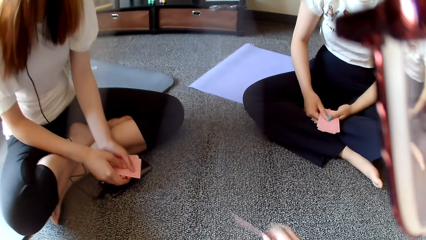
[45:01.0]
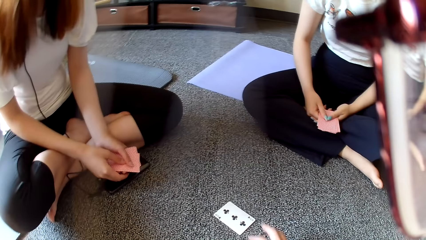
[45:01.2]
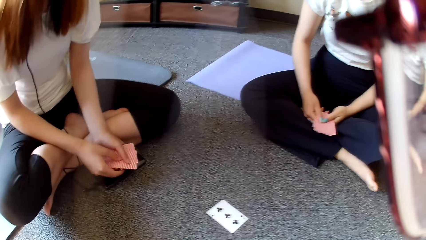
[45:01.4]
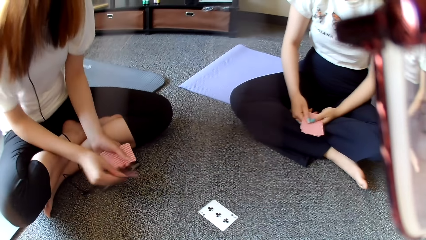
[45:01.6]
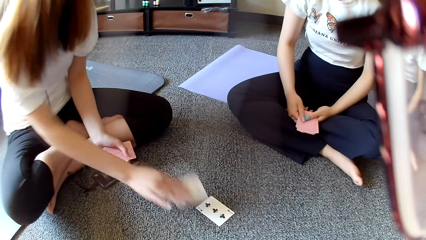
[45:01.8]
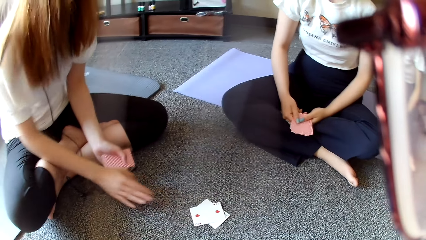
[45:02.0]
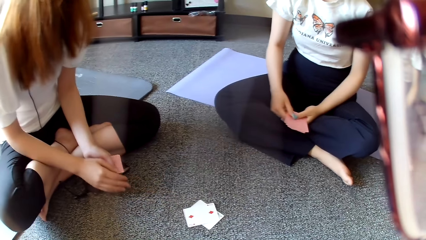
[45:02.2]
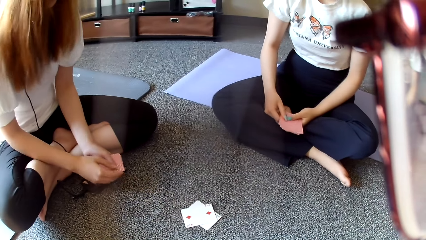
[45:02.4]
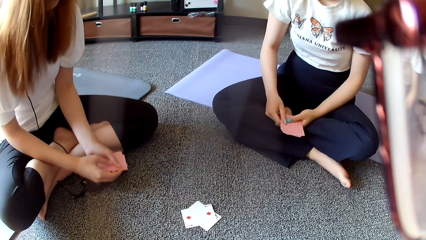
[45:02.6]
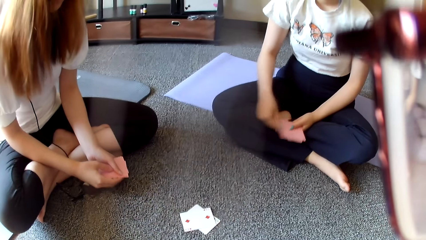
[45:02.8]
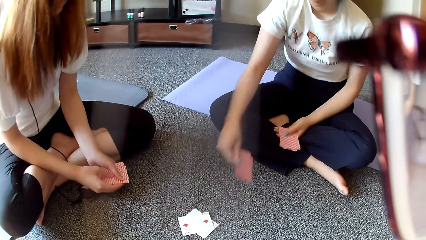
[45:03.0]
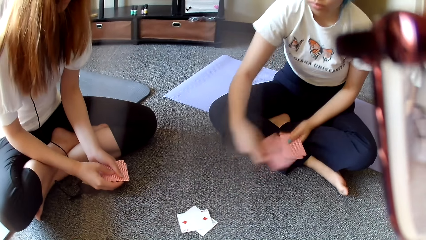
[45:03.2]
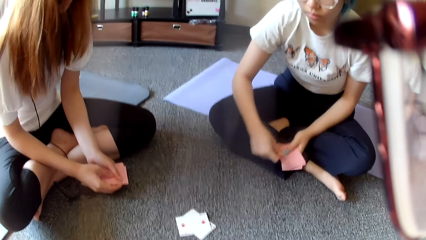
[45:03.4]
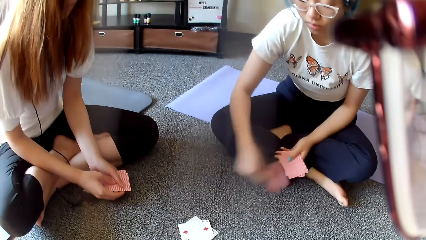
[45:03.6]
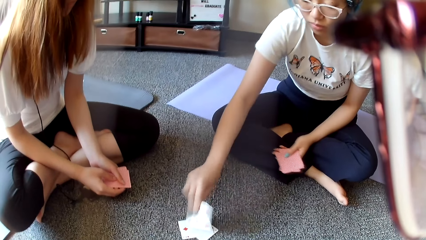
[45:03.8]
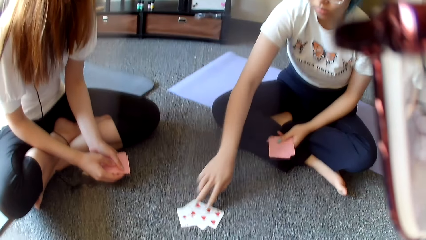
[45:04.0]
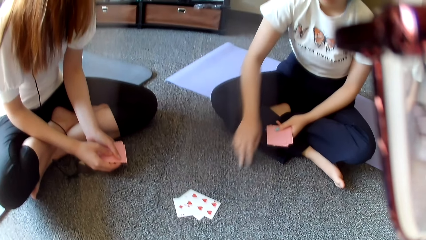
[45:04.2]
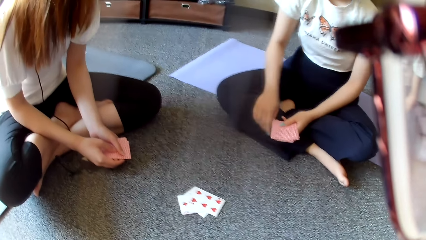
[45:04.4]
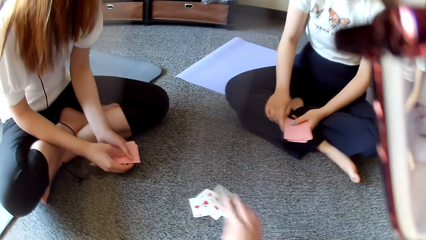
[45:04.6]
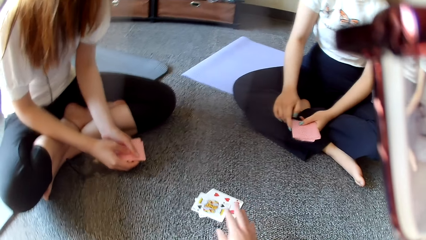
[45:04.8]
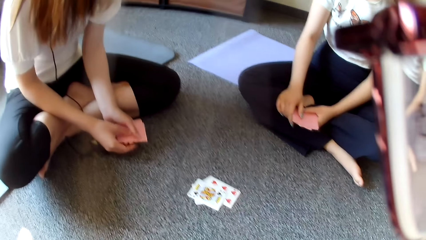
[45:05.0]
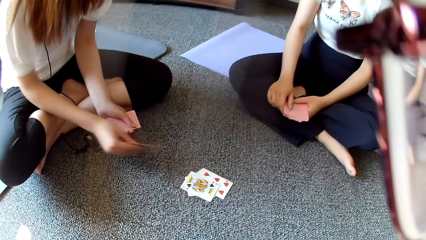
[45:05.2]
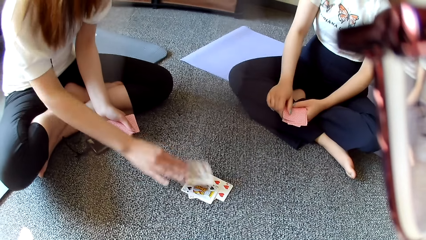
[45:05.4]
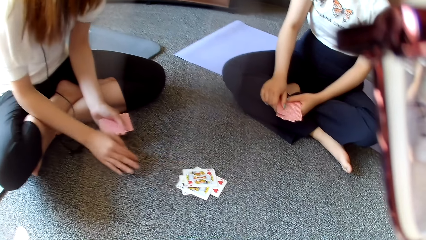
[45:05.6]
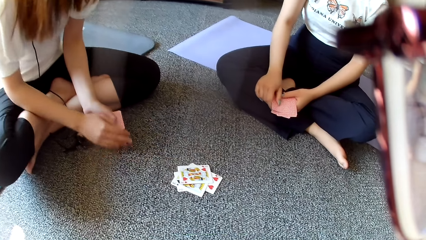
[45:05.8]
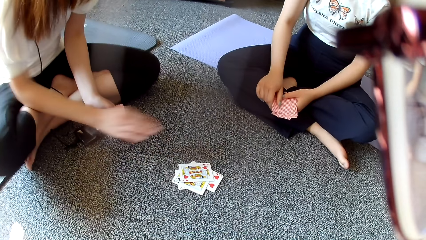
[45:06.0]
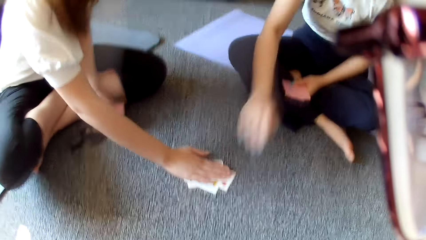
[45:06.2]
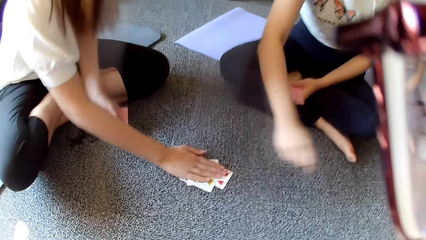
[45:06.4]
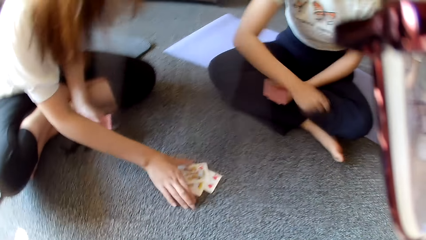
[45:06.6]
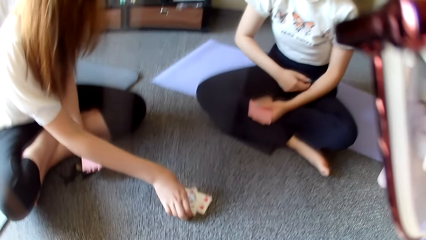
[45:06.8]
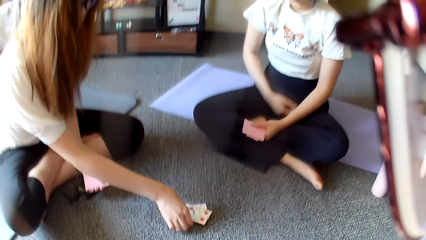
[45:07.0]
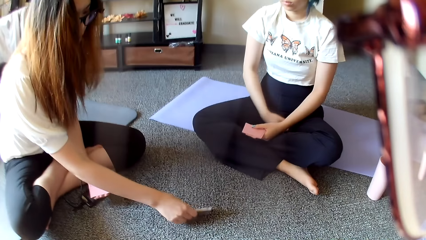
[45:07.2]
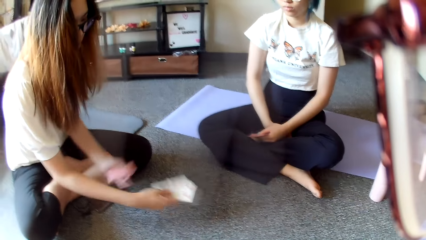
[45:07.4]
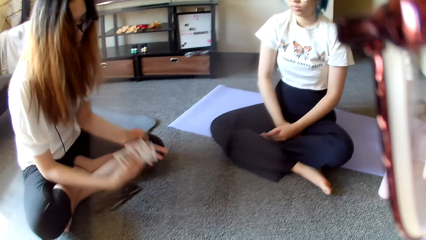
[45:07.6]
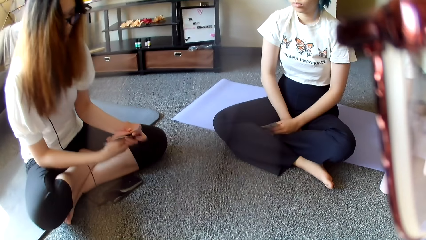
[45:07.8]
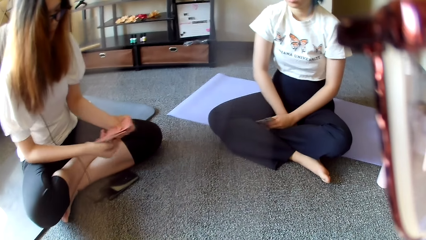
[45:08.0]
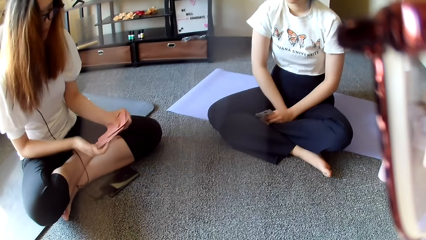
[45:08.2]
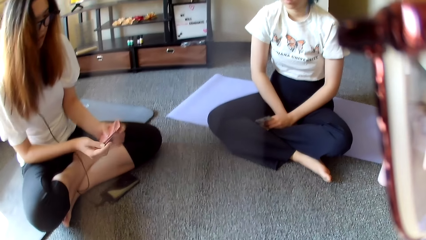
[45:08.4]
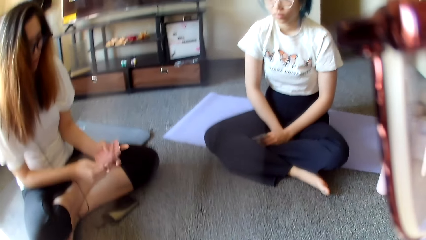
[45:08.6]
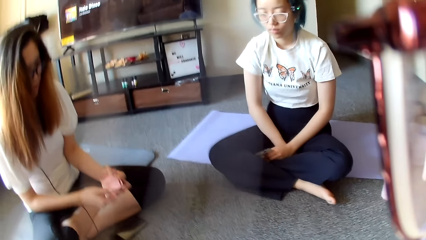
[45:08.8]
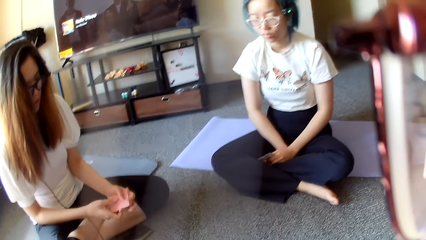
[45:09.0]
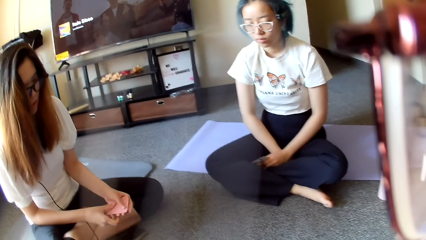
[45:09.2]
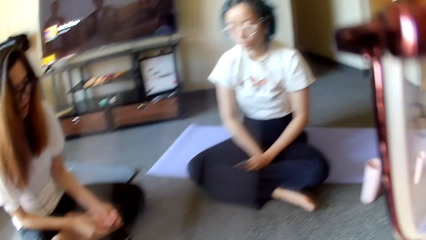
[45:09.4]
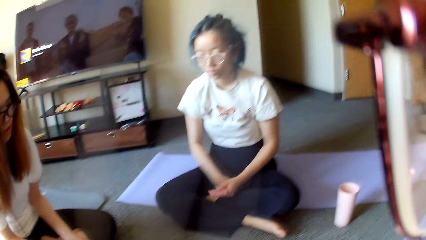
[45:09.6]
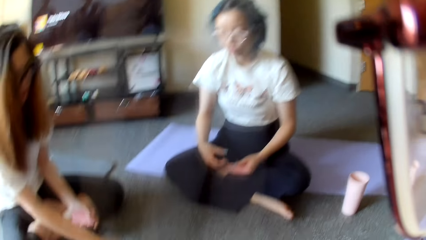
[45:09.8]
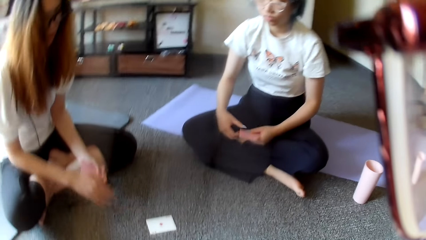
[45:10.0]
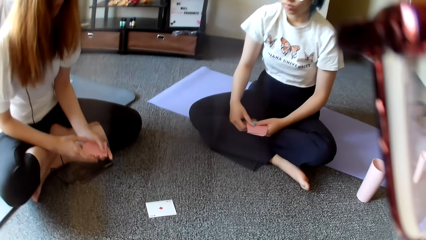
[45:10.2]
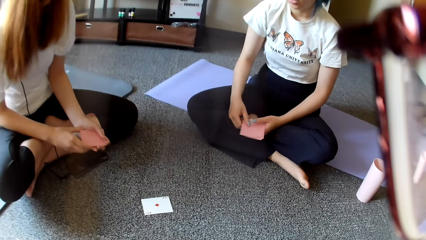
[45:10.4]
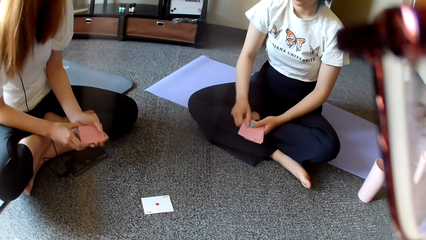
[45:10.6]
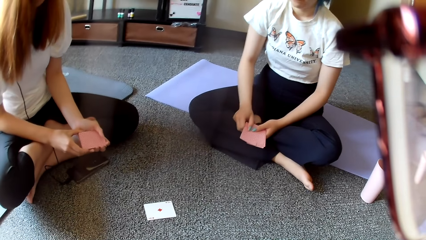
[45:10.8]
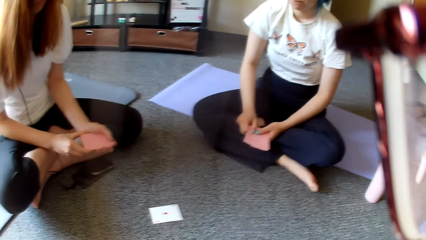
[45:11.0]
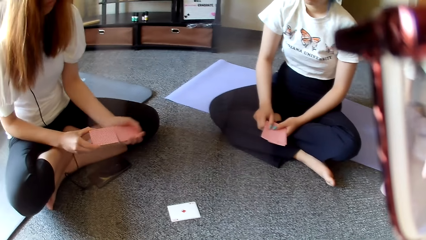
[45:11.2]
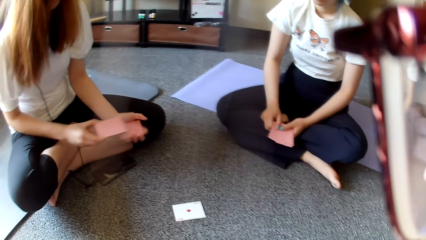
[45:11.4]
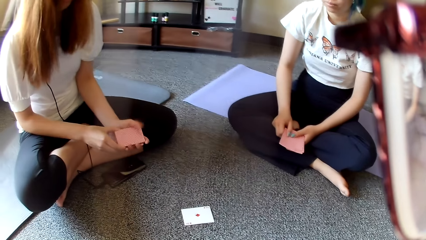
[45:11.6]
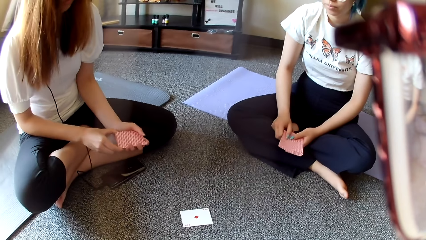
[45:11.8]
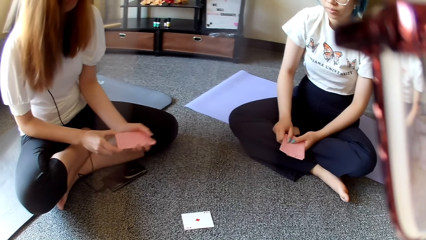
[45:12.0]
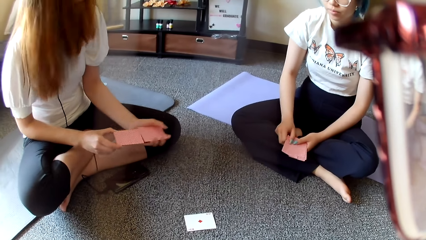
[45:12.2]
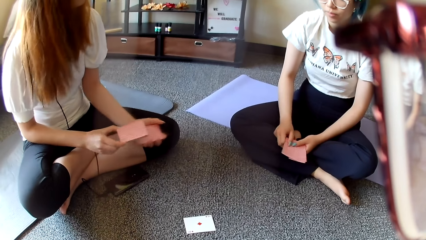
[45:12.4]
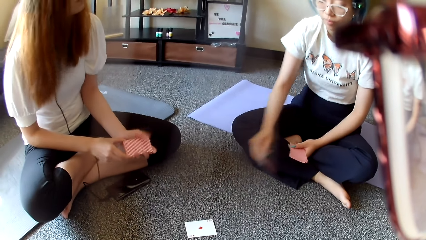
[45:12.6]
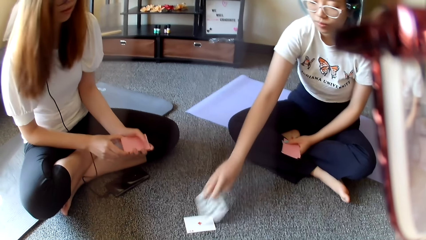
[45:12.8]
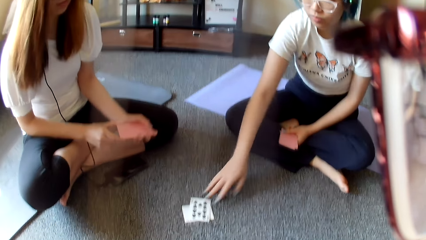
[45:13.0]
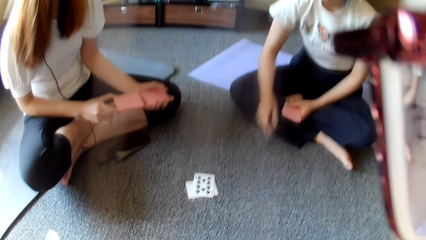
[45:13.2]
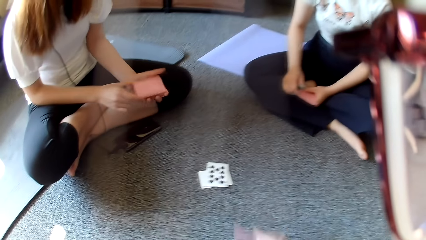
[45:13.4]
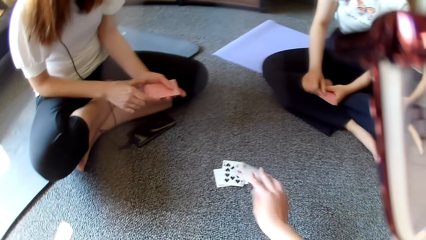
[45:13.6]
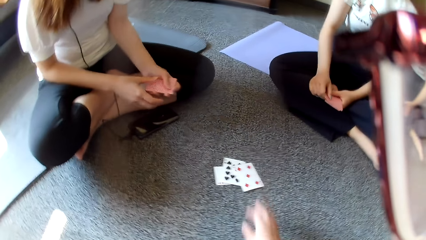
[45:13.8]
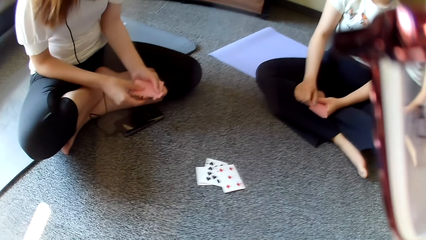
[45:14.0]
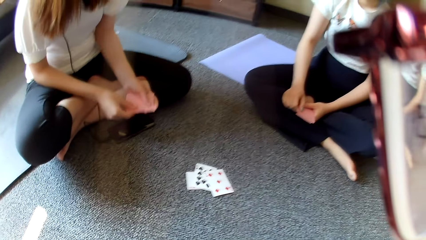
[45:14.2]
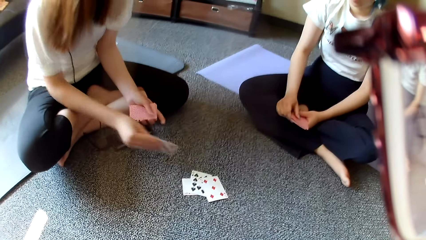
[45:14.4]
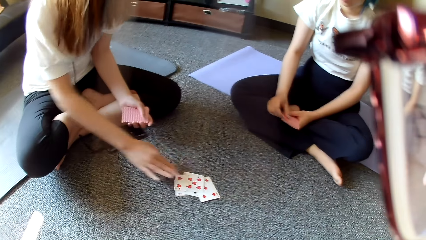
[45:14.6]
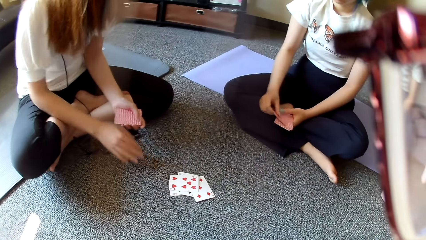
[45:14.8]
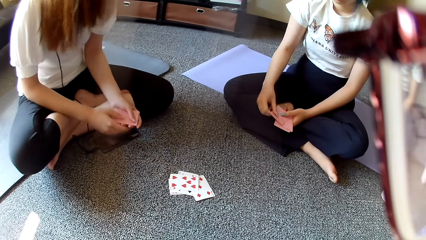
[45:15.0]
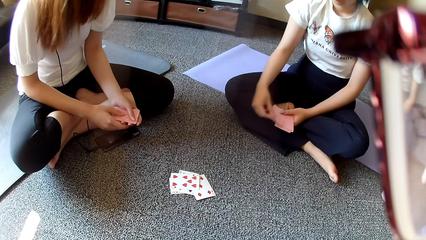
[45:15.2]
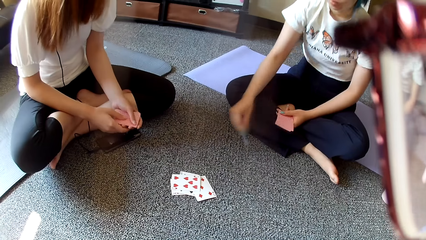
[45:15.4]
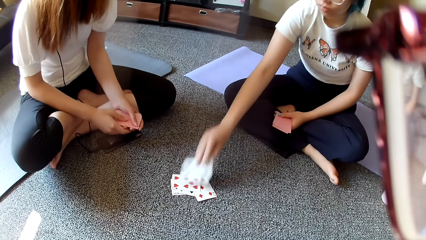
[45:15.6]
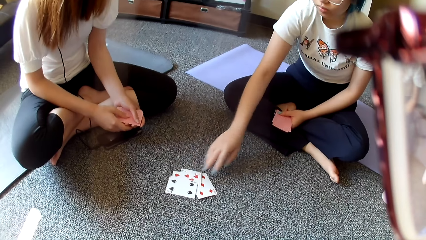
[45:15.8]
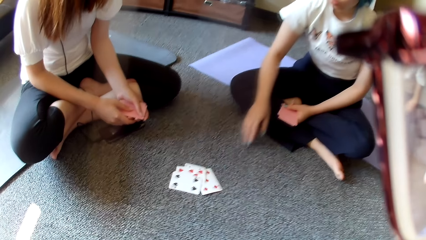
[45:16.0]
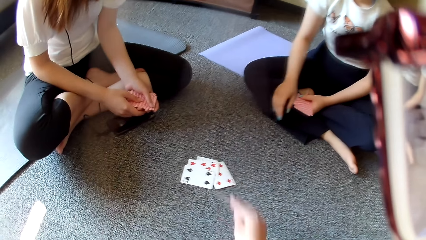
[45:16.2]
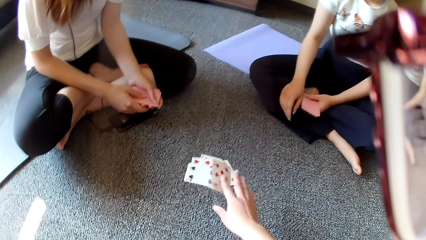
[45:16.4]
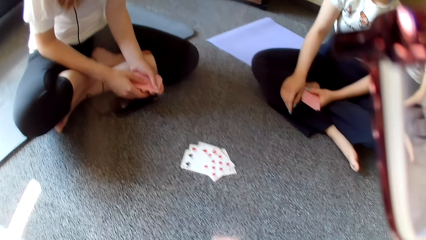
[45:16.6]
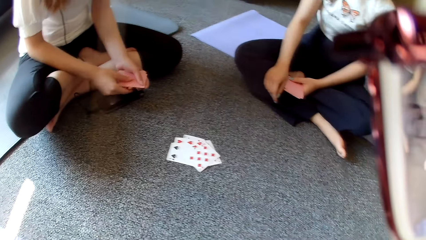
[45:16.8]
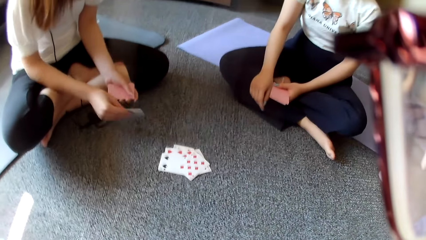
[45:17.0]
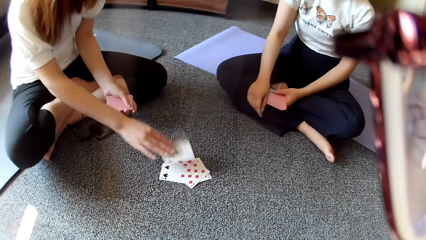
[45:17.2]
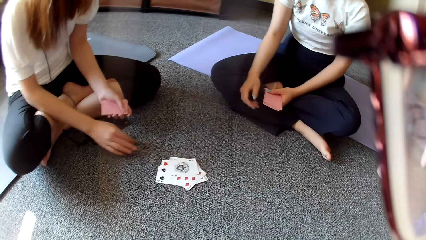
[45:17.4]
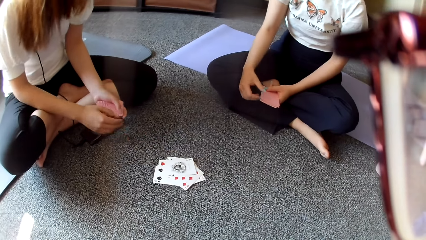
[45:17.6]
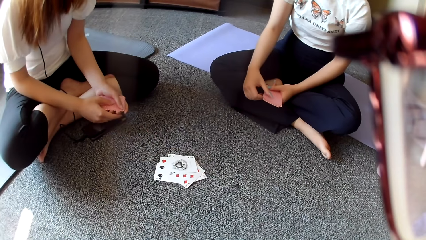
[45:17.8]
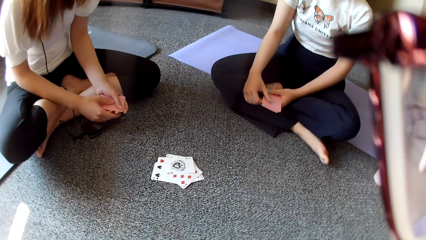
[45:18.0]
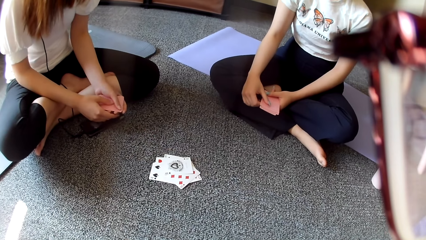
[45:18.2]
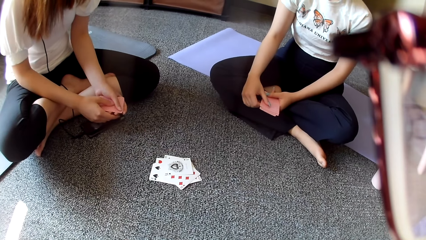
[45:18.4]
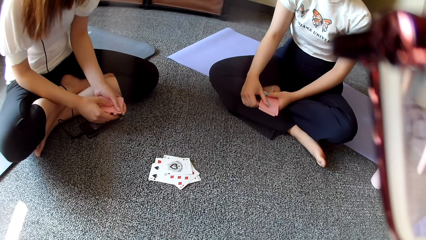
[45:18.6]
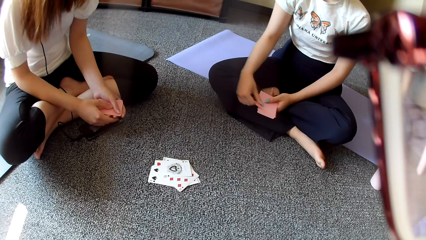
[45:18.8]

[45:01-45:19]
The camera wearer plays poker and places a card on the floor. A woman plays poker and places a card on the floor. Another woman plays poker and places a card on the floor. The camera wearer places a card on the floor and plays poker. The first woman places a card on the floor, plays poker and taps on the floor. The other woman moves the hand. The first woman collects the cards on the floor, shuffles the cards, selects the cards, places a card on the floor and shuffles the cards. The other woman plays poker and places a card on the floor. The camera wearer plays poker and places a card on the floor. The first woman places a card on the floor and plays poker. The first woman places a card on the floor again. The other woman plays poker and places a card on the floor. The camera wearer places a card on the floor and plays poker. The first woman plays poker and places a card on the floor.
